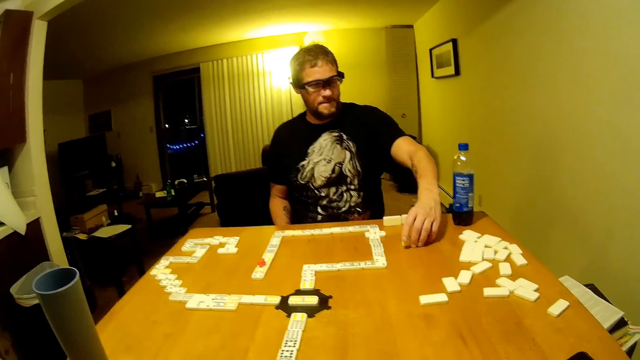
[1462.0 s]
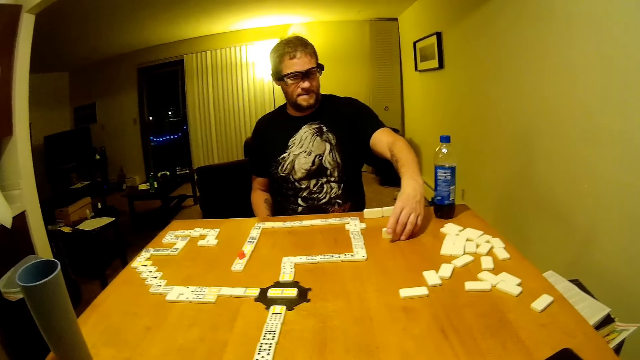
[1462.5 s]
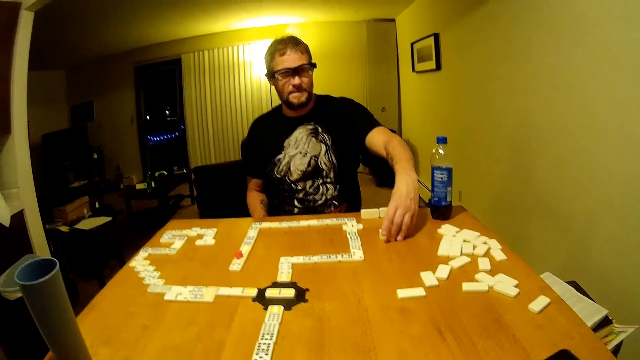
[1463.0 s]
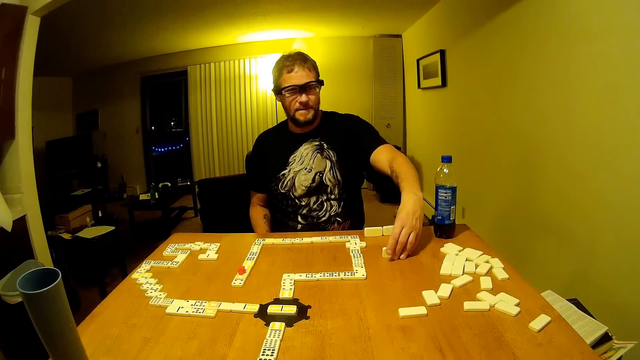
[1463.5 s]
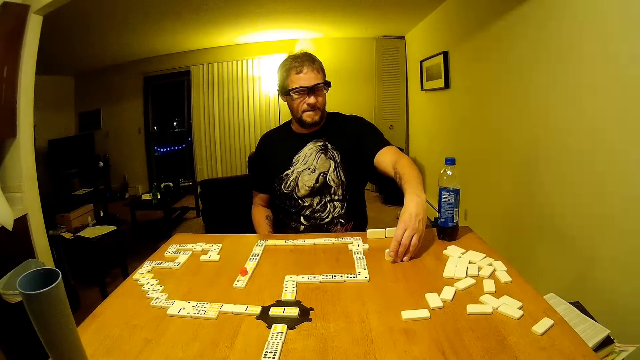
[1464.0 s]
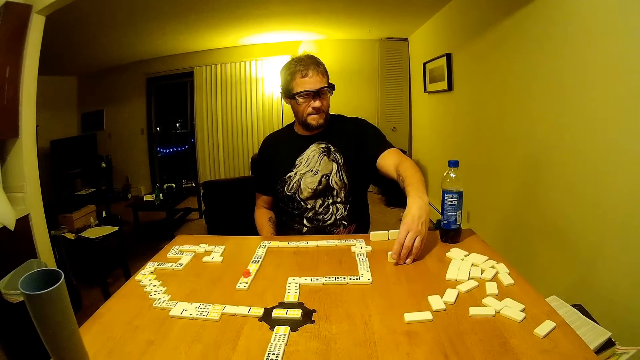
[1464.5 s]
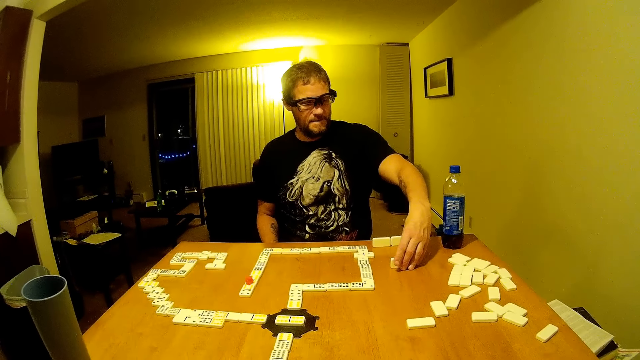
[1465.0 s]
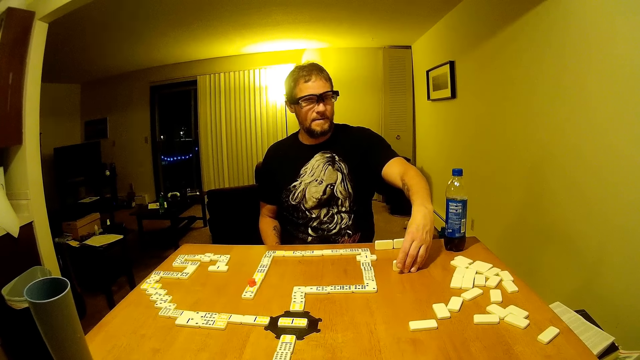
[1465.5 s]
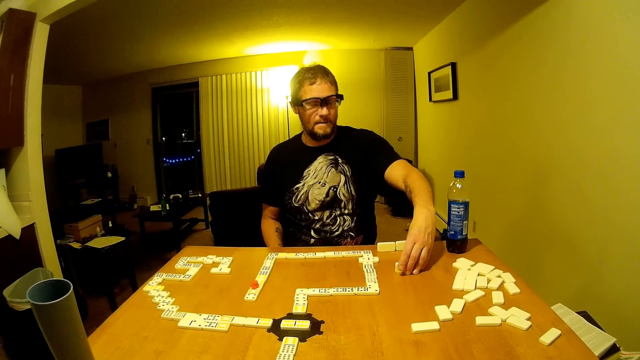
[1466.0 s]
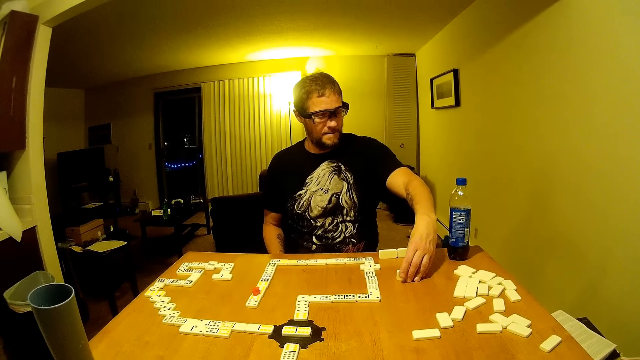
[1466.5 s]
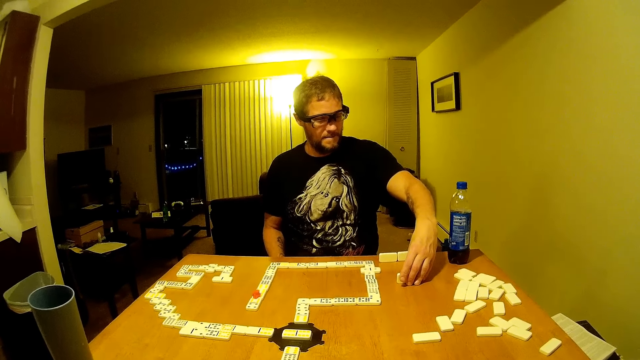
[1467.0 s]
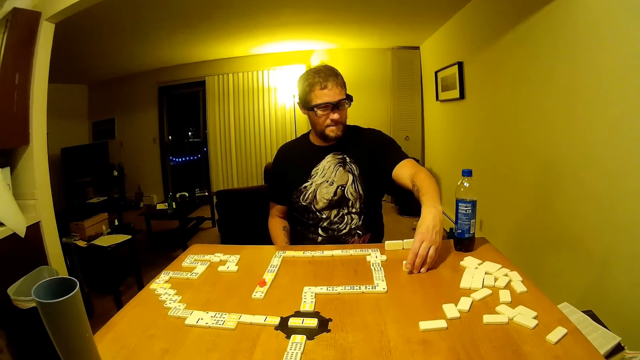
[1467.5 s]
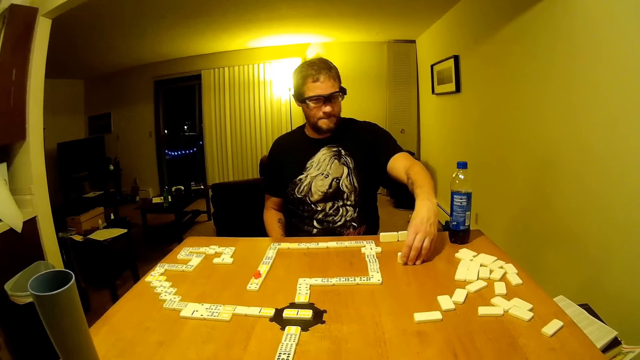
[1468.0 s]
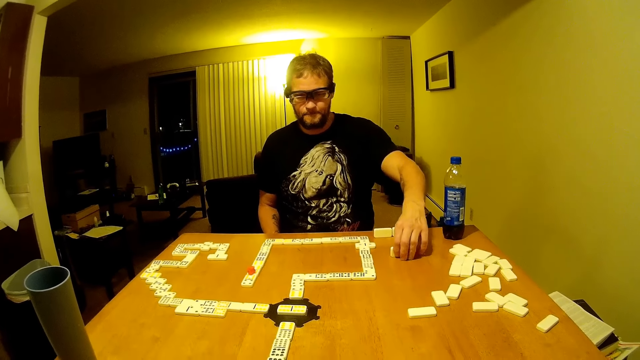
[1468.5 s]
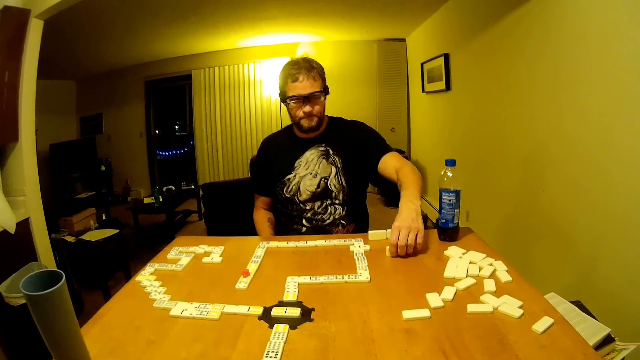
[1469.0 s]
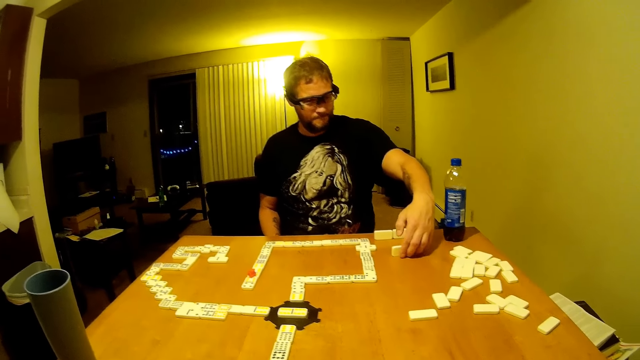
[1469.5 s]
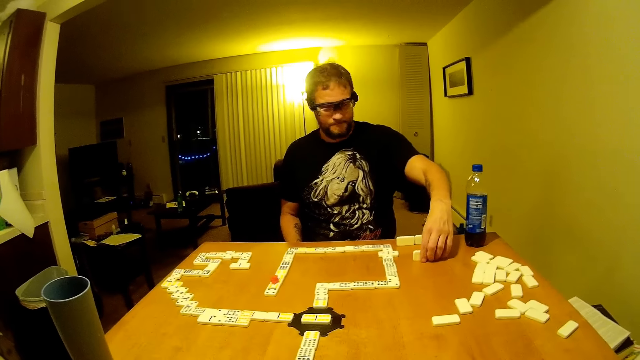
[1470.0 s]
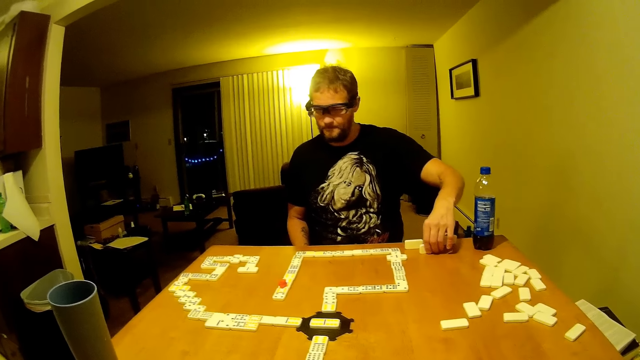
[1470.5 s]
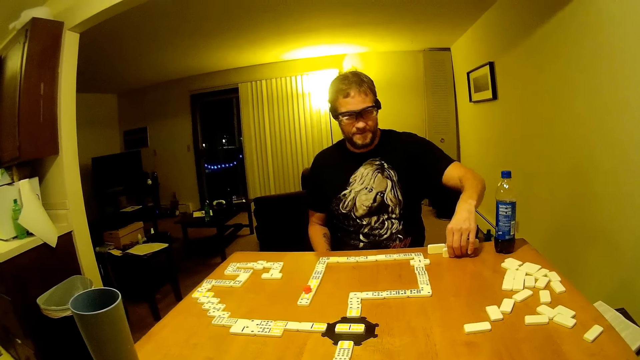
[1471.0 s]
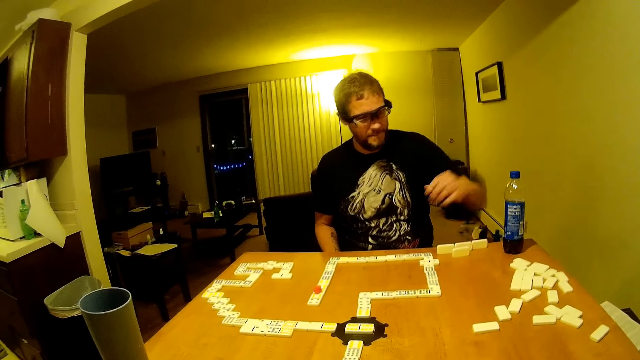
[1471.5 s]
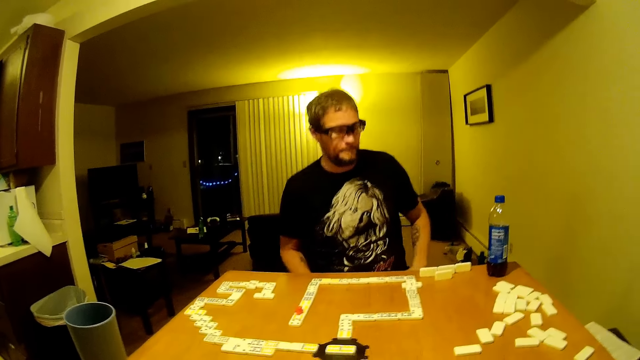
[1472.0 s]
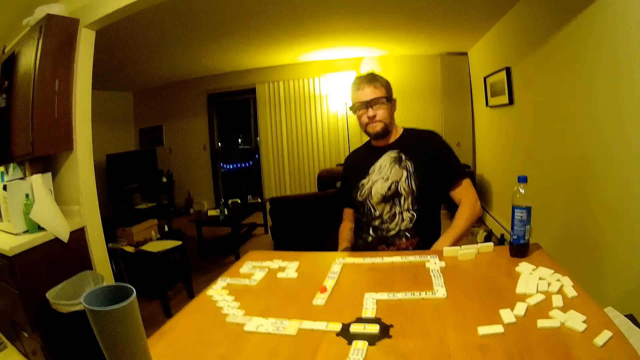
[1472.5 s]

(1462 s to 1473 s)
The man positions a domino piece on the table. He looks at the domino piece. He talks. He drags the domino piece on the table.

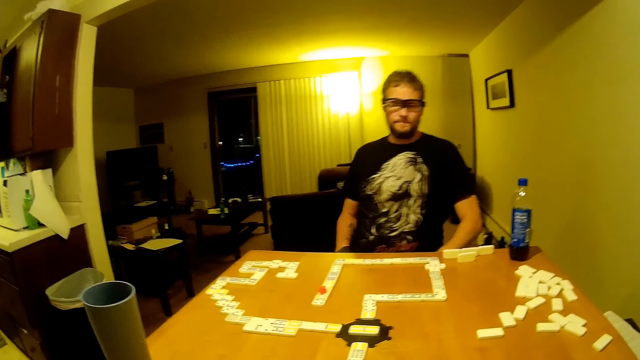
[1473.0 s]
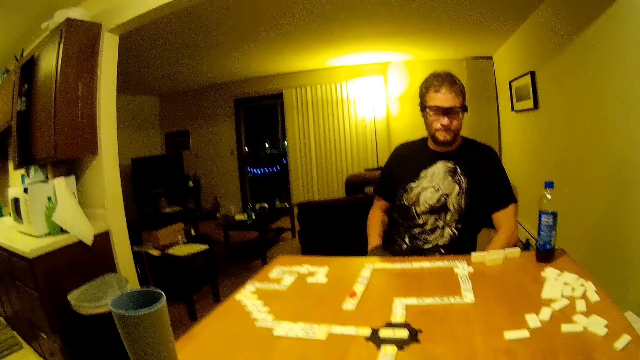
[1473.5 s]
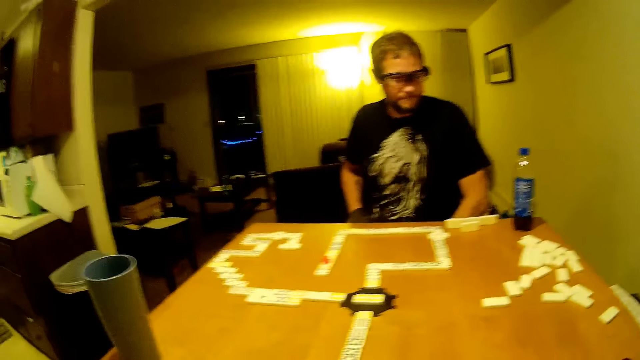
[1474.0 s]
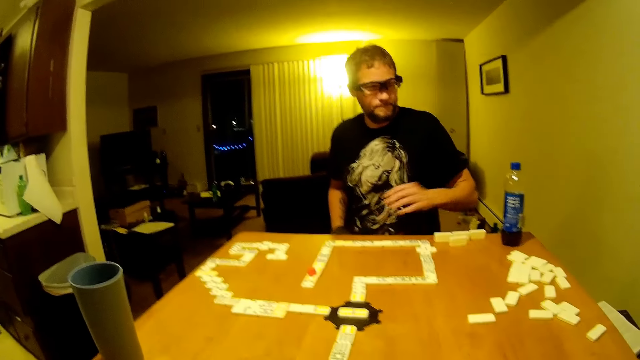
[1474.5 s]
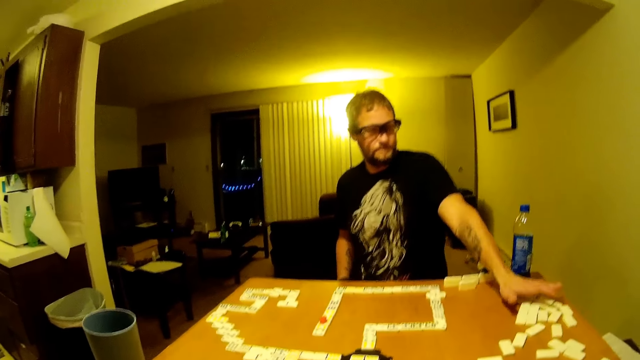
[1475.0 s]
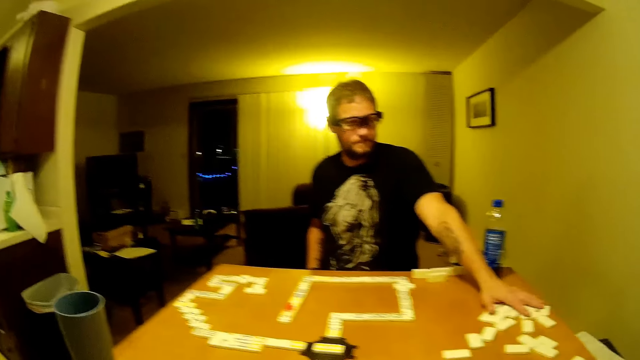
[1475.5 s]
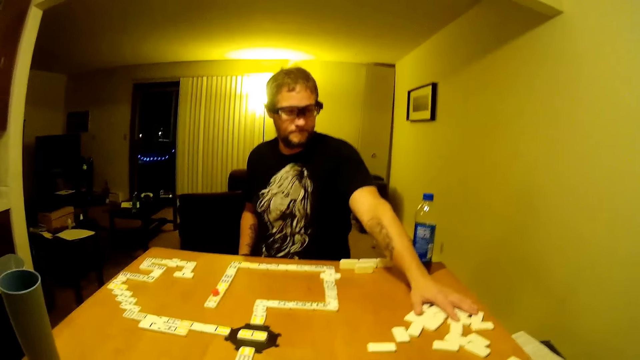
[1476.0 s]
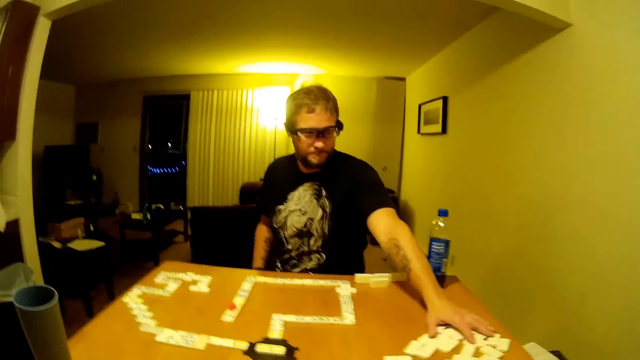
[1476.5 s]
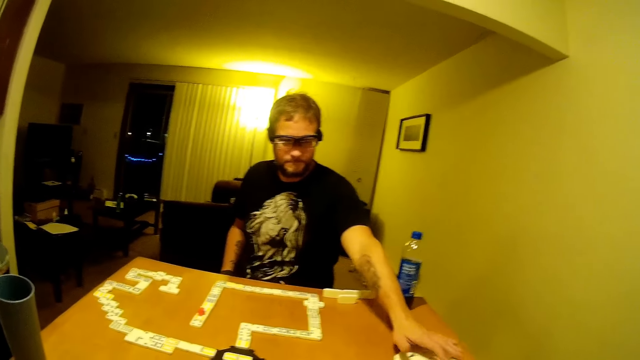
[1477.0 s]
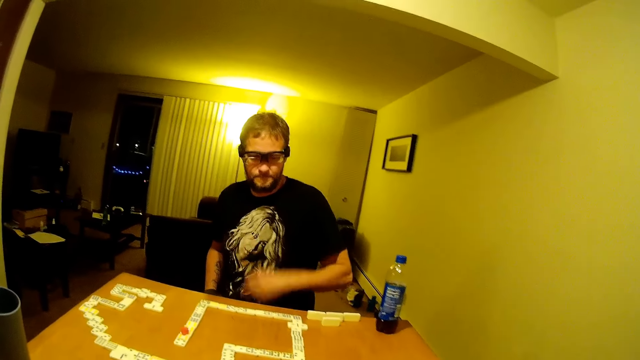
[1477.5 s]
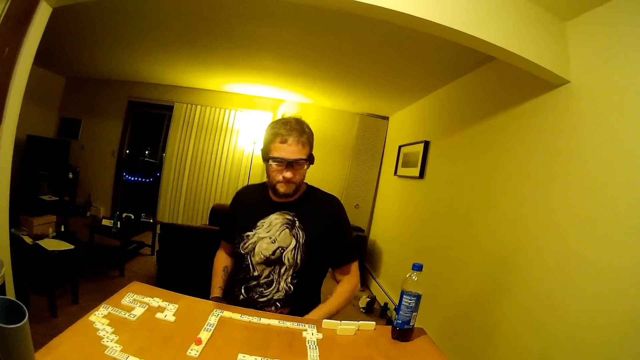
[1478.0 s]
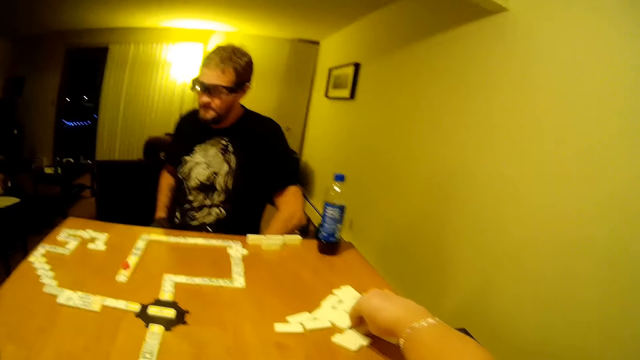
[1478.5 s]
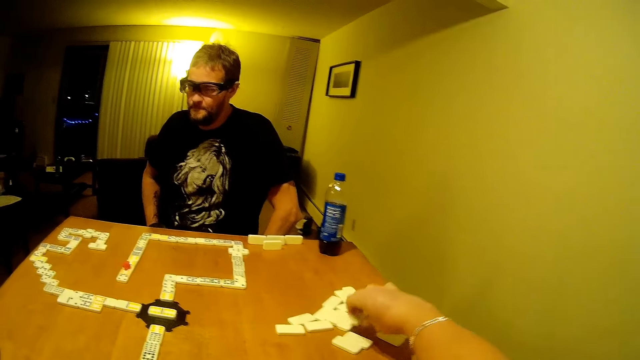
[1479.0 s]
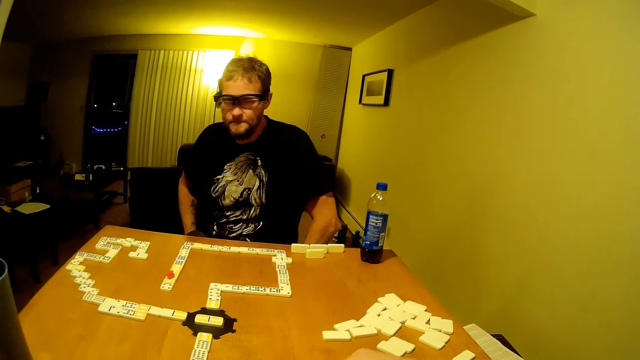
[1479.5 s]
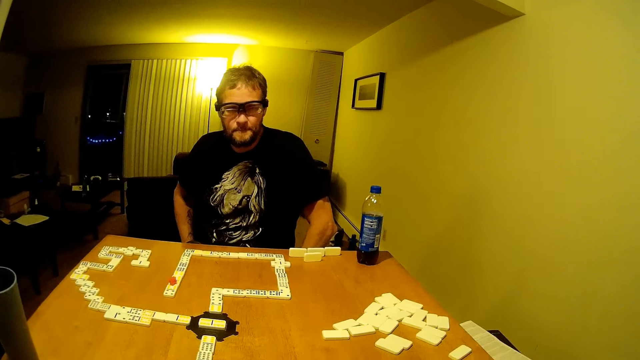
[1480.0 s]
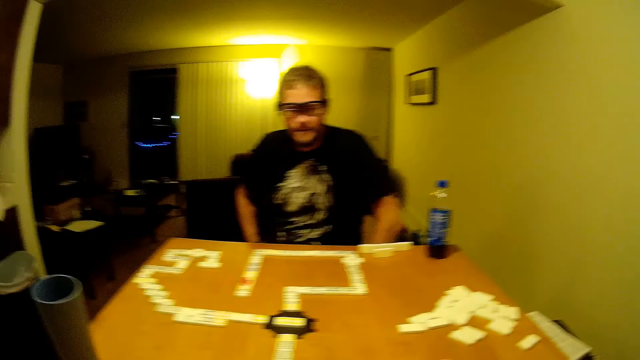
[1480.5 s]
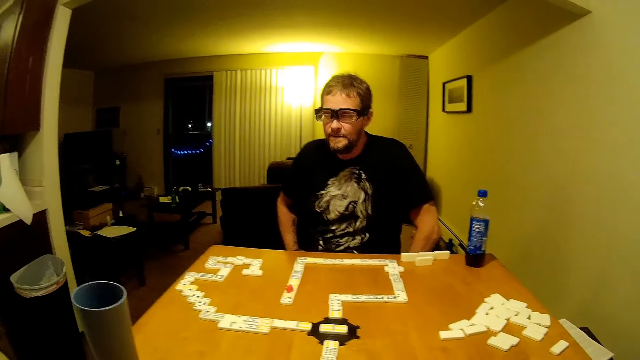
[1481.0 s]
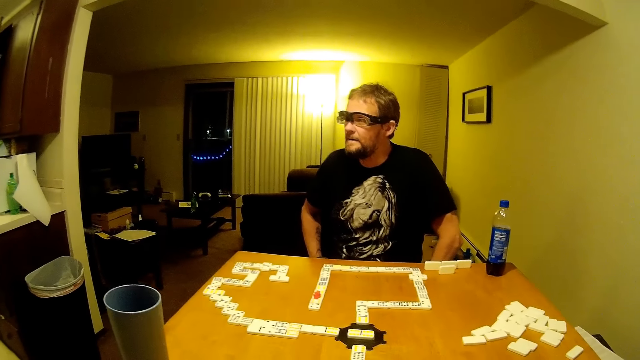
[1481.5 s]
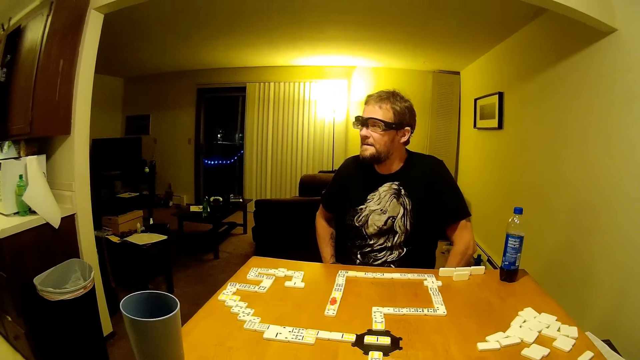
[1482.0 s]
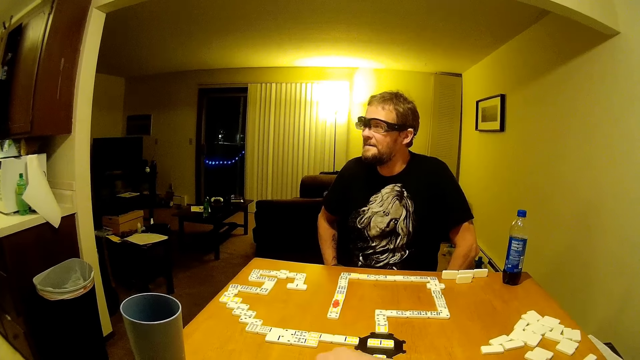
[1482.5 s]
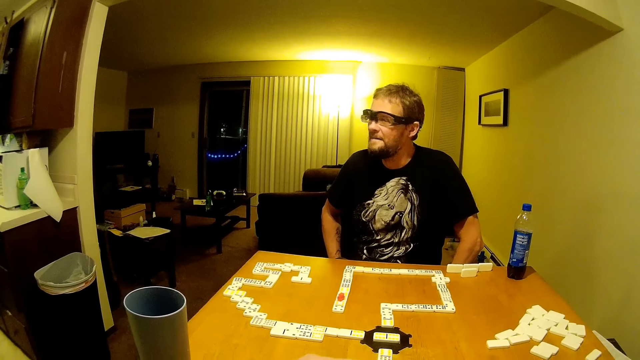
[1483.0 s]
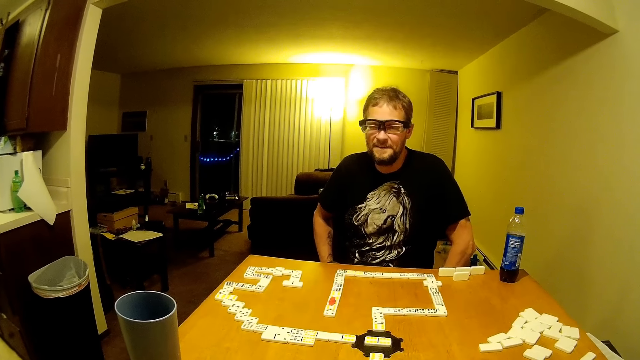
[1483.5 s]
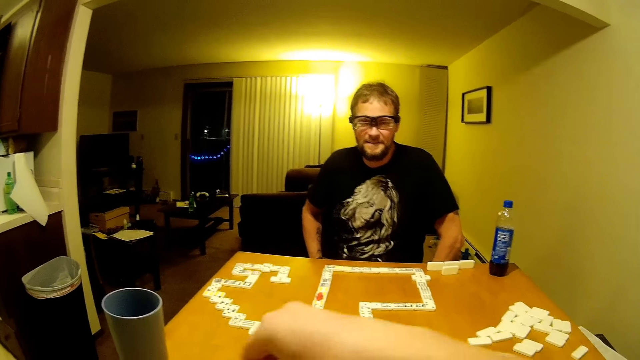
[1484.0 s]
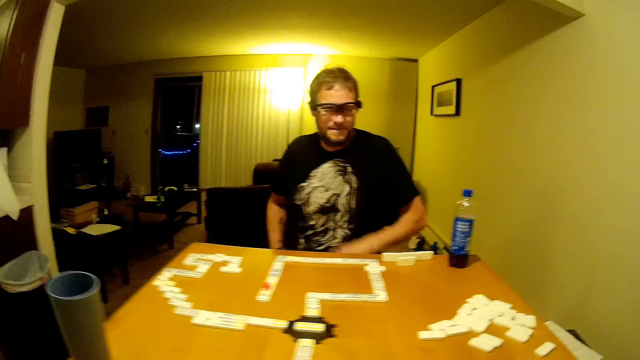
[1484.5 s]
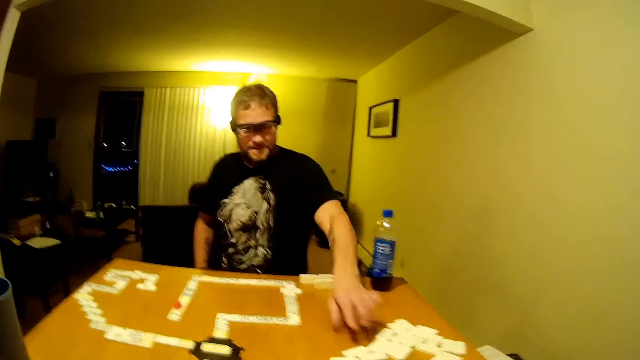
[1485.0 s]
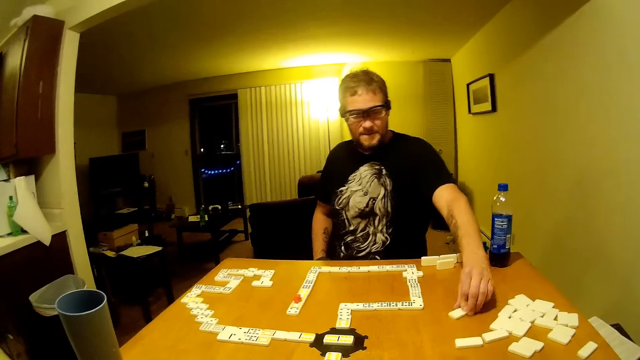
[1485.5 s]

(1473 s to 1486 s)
The camera wearer talks. A man picks up a domino. He pushes on the domino pieces. The camera wearer picks up a domino piece. They put the domino on the table. The man picks up a domino. He drags a domino piece.
